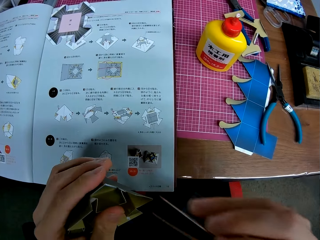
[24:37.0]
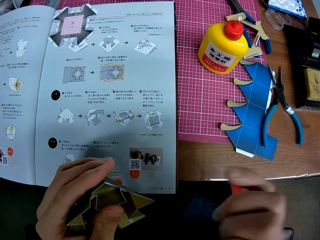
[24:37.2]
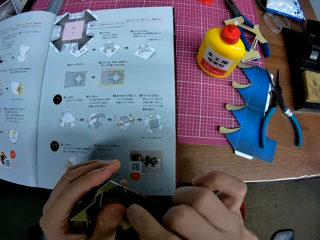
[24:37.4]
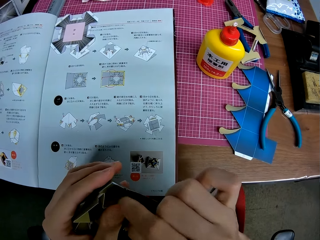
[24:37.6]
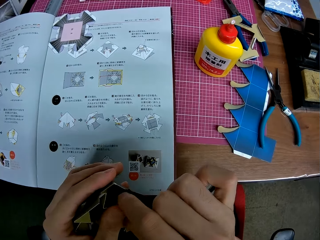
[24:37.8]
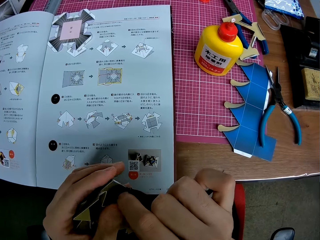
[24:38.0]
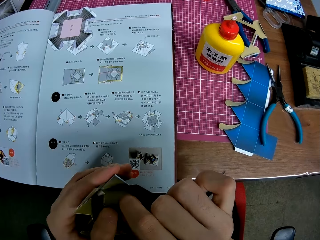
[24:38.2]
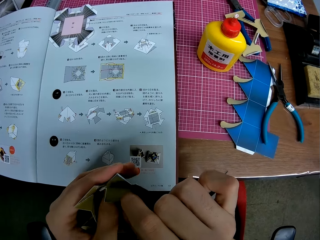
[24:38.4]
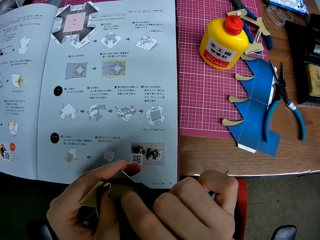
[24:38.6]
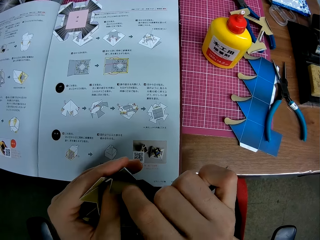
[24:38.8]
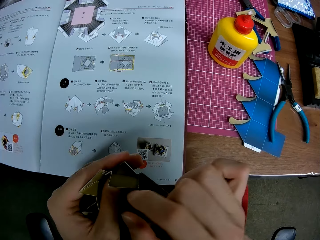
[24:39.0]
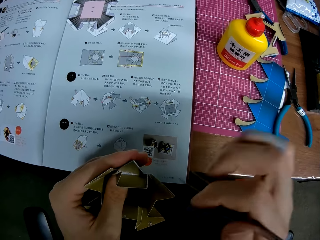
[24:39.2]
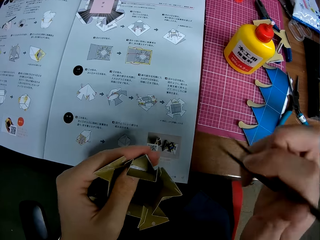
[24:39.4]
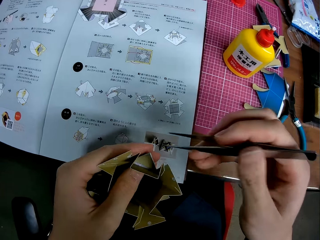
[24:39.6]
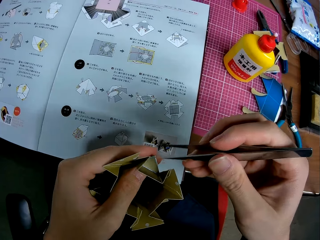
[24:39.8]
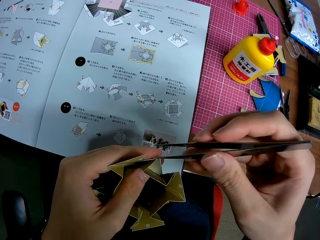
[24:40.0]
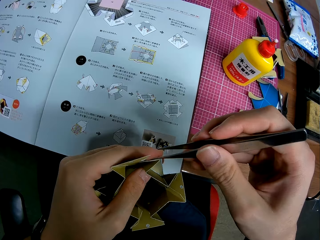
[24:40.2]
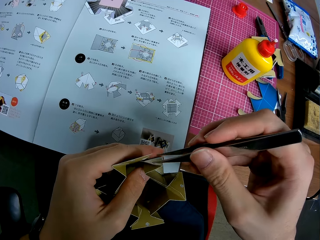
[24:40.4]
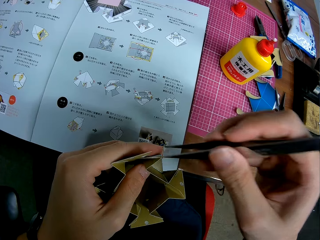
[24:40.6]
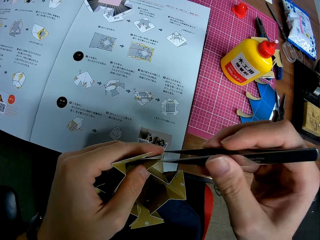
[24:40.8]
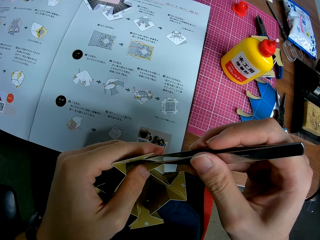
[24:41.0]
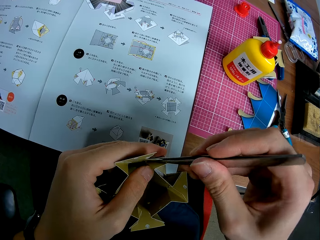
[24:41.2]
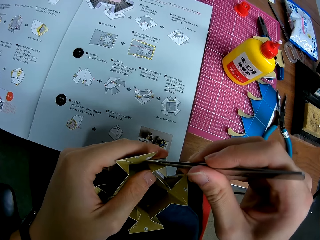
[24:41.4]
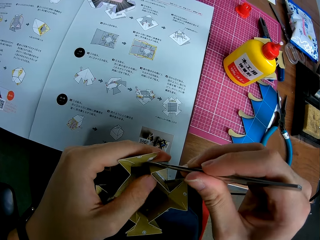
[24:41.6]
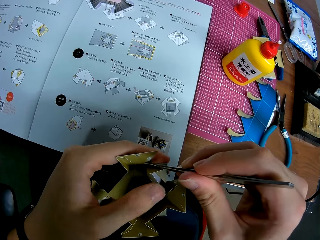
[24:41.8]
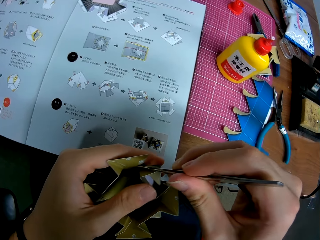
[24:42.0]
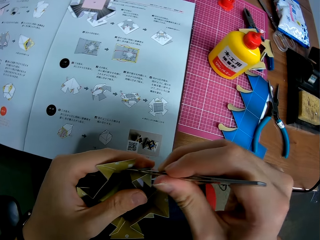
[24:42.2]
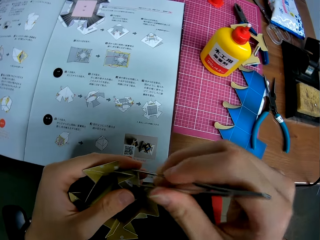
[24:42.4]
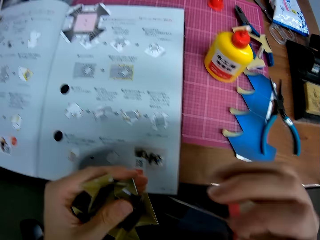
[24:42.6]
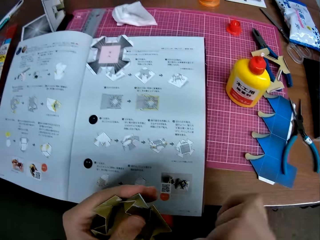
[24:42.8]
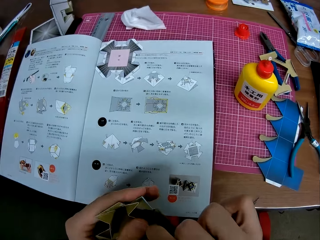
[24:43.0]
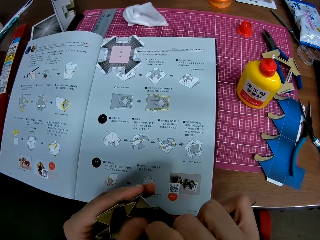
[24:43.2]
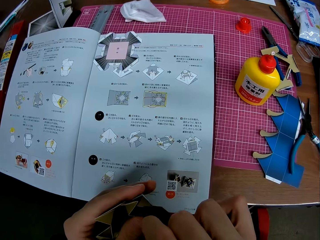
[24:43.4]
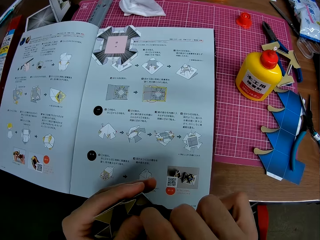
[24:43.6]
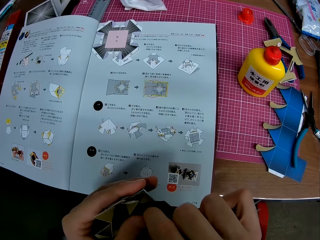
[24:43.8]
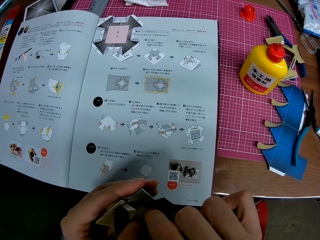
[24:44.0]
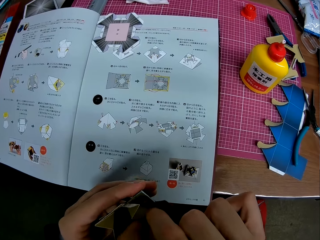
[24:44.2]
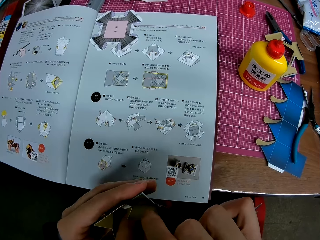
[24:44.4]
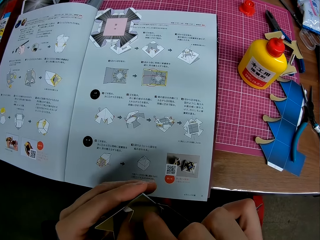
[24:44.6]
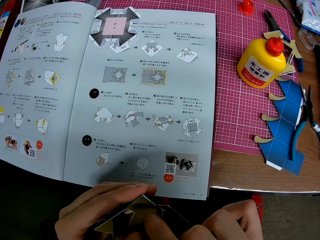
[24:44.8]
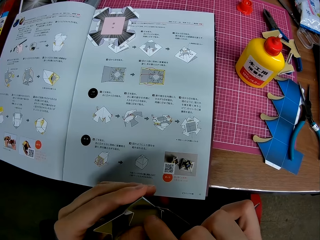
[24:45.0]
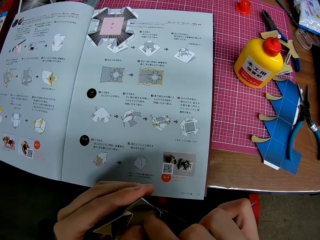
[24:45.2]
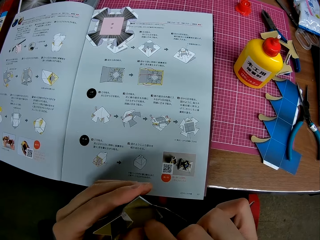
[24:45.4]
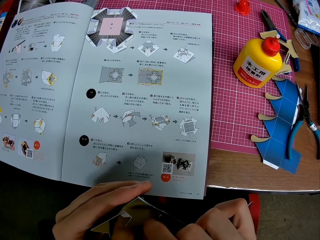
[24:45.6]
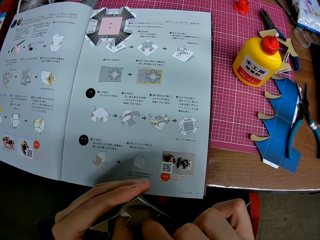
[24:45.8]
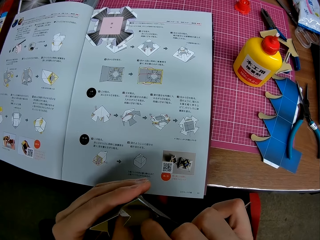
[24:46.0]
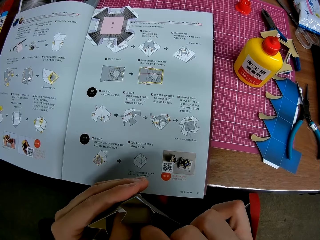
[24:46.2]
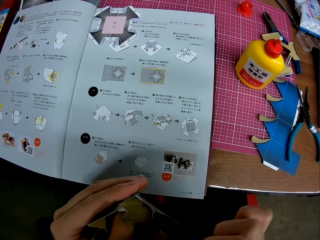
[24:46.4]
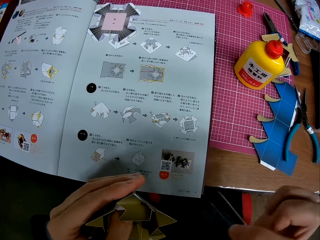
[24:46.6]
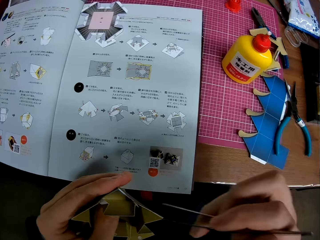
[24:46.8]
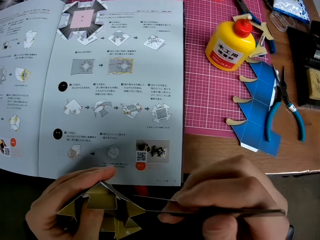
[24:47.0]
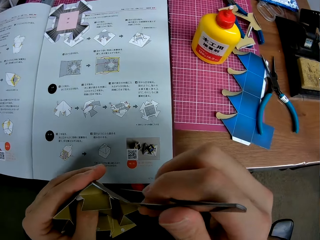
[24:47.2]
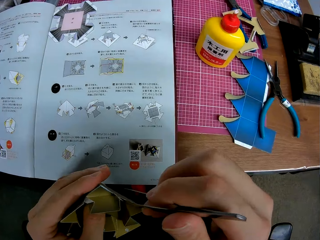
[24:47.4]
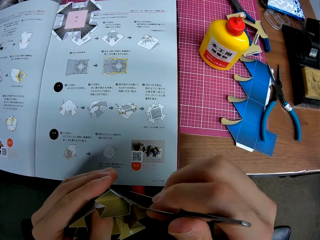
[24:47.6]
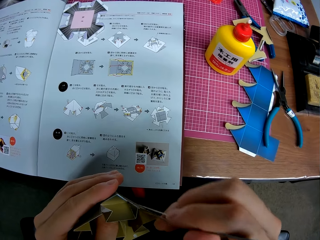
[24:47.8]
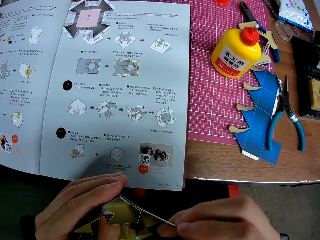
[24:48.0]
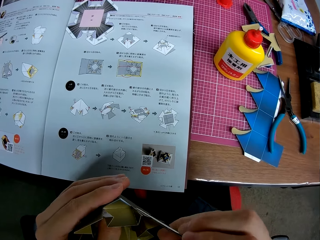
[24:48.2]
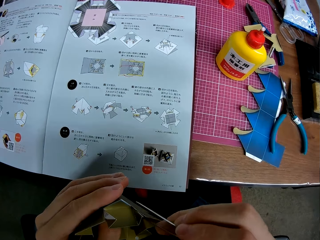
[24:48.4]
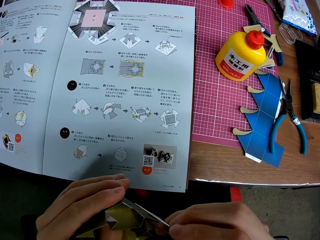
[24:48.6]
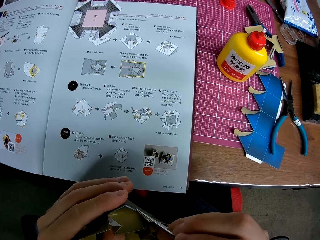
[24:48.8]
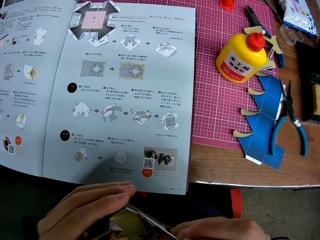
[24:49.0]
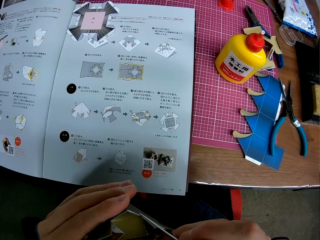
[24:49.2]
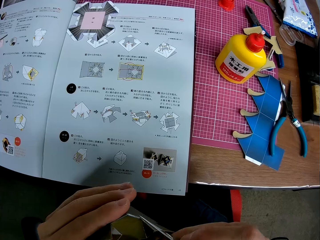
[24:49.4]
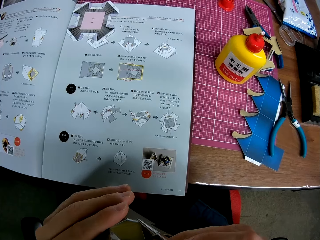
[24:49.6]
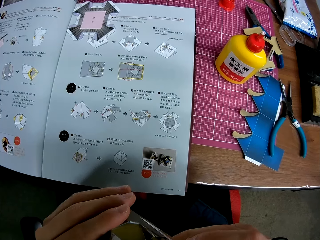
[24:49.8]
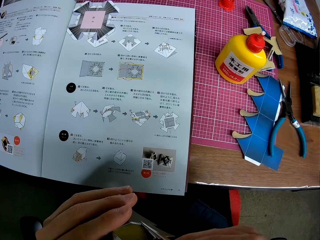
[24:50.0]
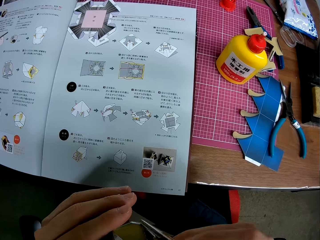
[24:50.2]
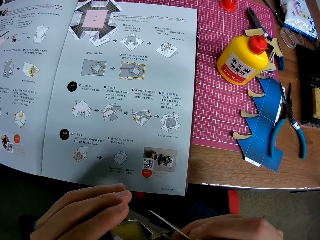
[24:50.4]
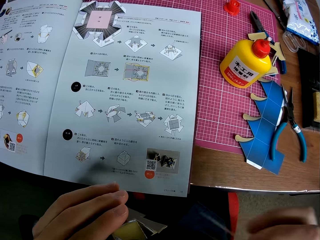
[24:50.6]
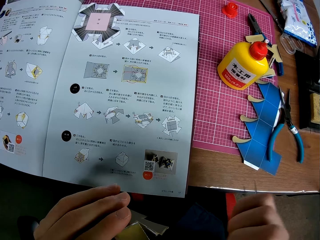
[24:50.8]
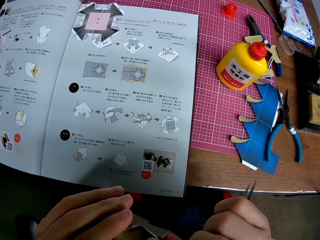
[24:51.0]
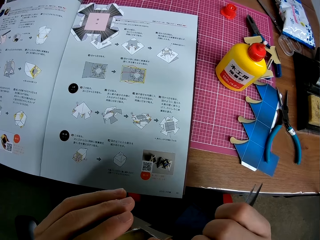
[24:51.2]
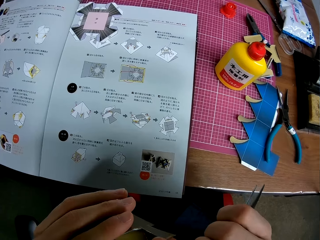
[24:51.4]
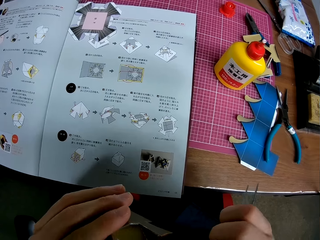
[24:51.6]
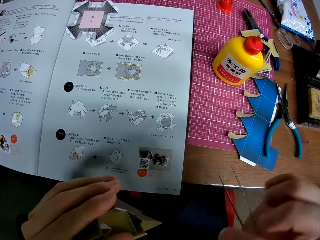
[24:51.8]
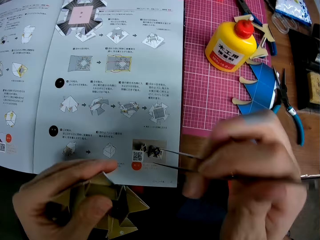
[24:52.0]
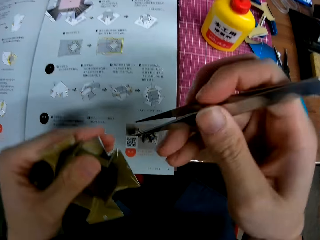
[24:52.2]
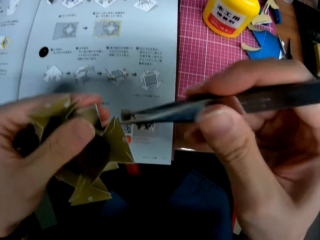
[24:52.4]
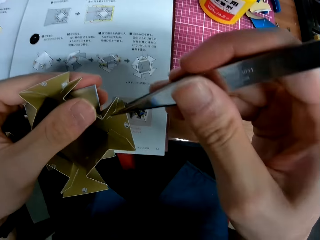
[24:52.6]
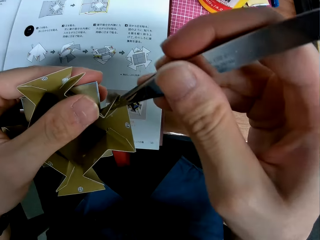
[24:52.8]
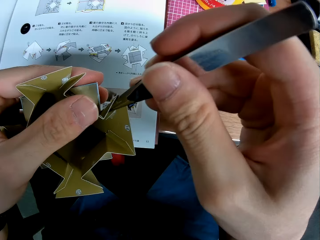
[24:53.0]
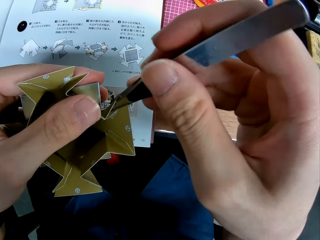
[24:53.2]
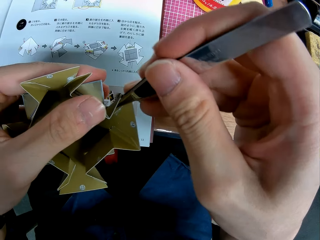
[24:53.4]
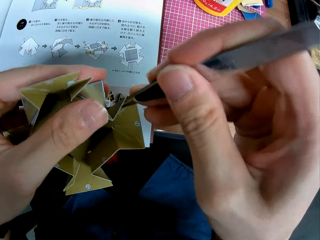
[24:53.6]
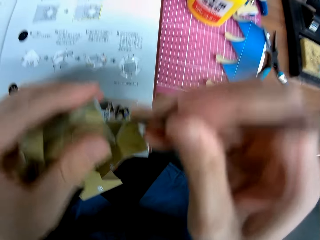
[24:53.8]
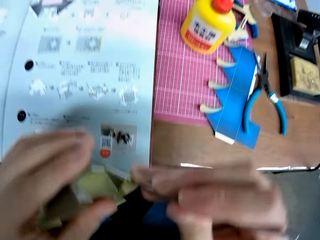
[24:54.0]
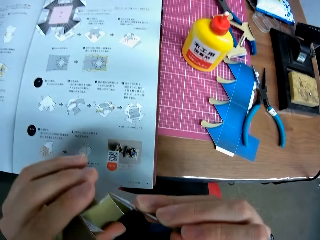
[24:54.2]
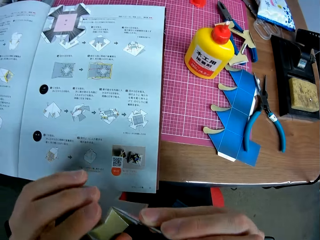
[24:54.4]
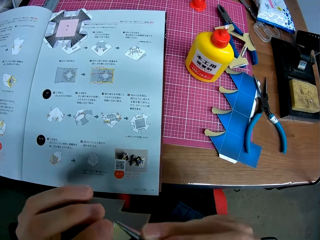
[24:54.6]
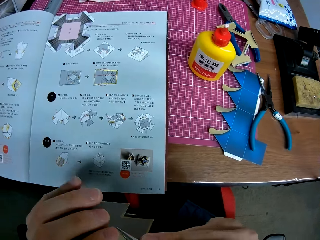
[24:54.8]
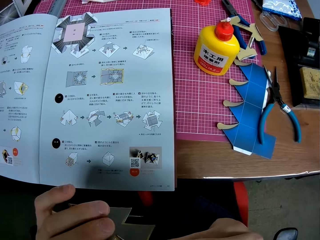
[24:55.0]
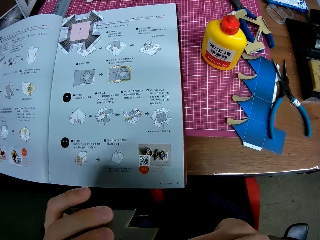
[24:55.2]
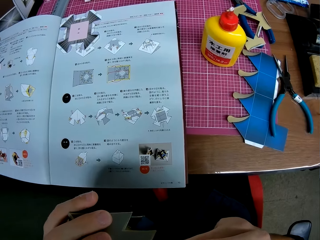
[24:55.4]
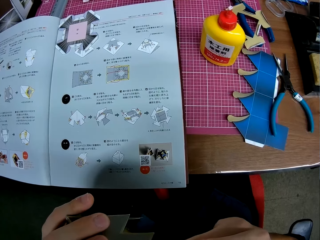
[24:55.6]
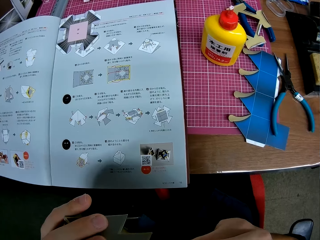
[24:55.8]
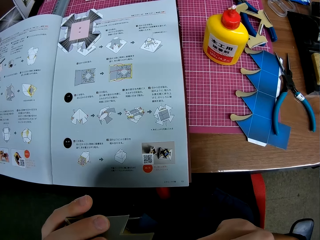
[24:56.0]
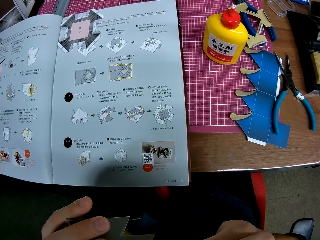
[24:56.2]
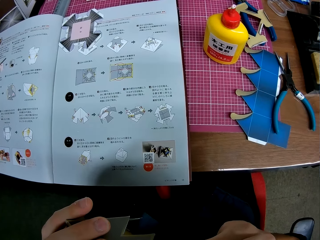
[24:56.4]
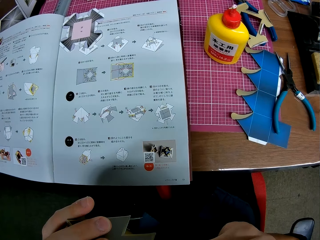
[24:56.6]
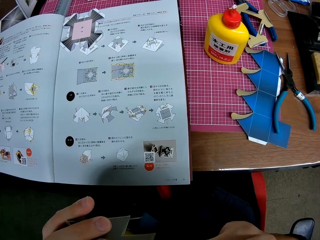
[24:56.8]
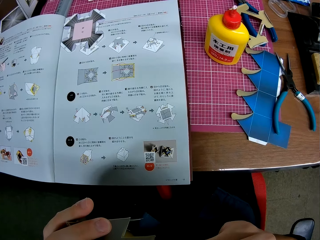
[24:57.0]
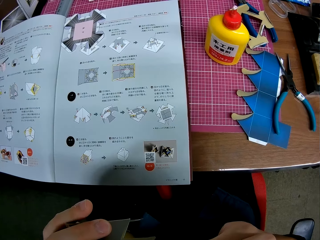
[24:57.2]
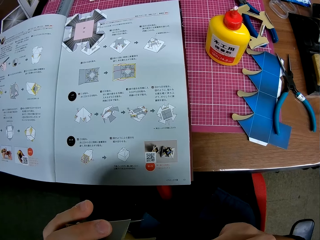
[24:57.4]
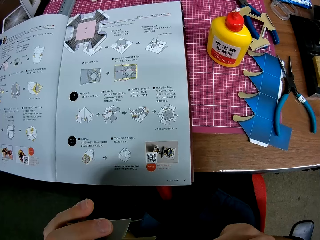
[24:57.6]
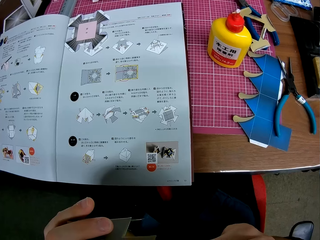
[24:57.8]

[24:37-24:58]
The camera wearer removes the tweezers. He adjusts the paper craft with his fingers. He holds down the paper craft with the tweezers. He removes the tweezers. He adjusts the paper craft with his fingers. He holds down the paper craft with the tweezers. He removes the tweezers. He adjusts the paper craft. He holds the paper craft with the tweezers.
